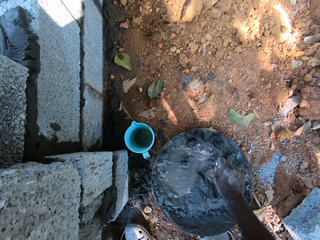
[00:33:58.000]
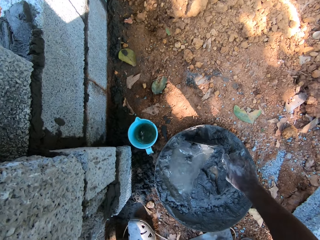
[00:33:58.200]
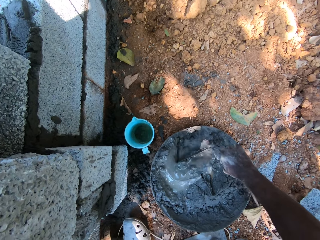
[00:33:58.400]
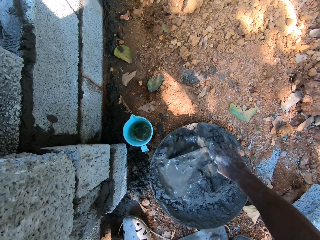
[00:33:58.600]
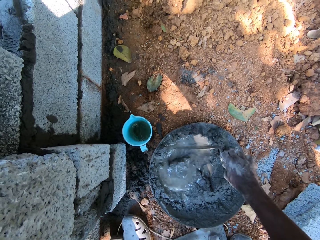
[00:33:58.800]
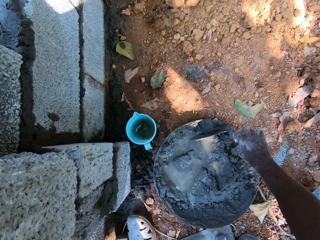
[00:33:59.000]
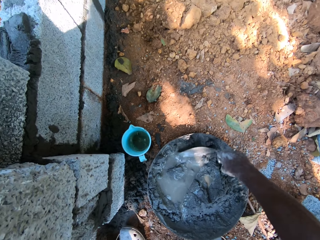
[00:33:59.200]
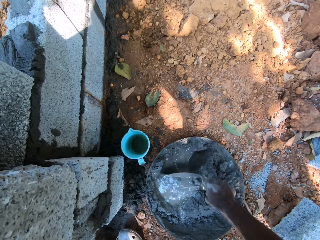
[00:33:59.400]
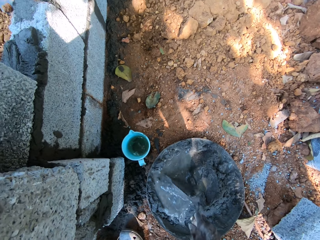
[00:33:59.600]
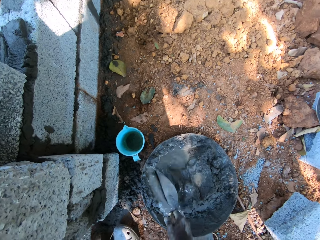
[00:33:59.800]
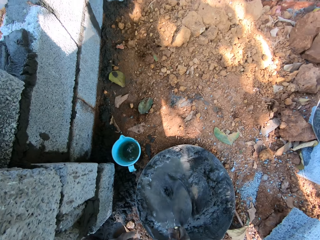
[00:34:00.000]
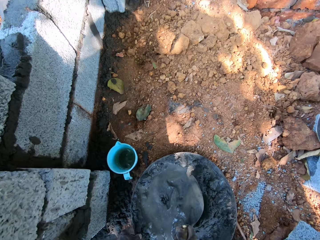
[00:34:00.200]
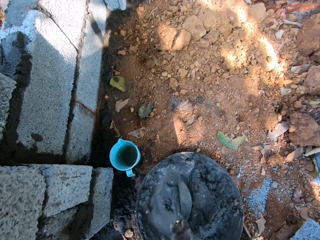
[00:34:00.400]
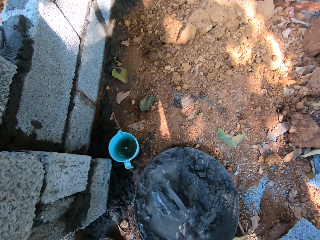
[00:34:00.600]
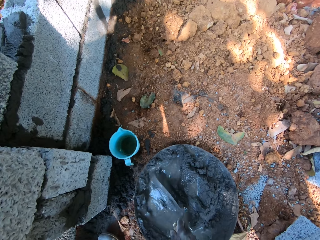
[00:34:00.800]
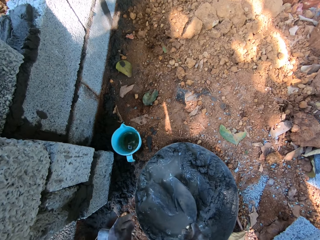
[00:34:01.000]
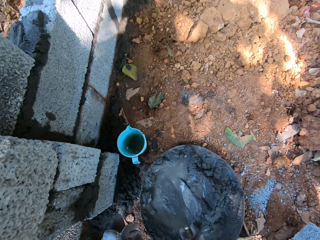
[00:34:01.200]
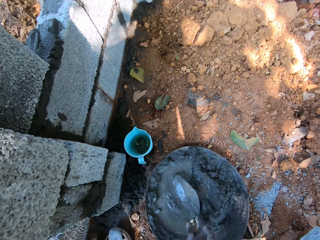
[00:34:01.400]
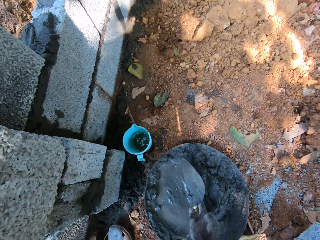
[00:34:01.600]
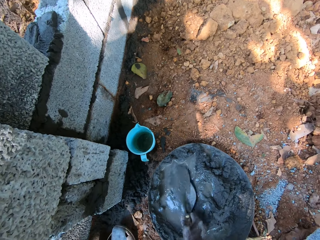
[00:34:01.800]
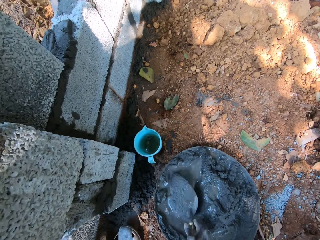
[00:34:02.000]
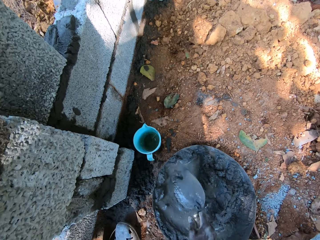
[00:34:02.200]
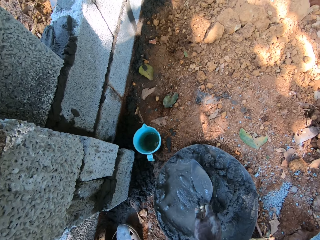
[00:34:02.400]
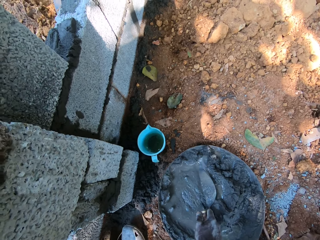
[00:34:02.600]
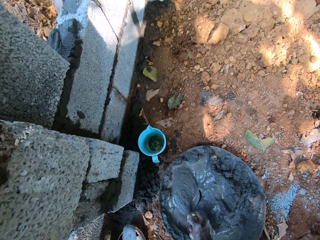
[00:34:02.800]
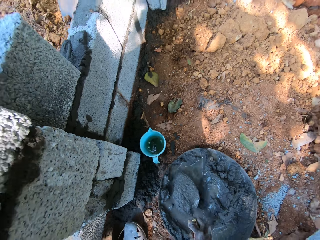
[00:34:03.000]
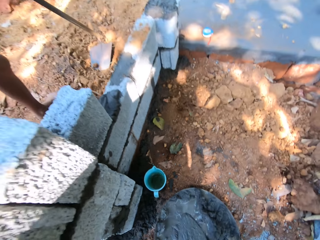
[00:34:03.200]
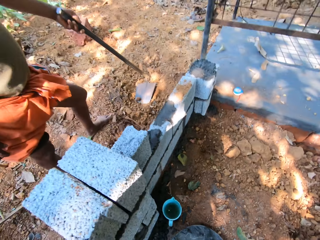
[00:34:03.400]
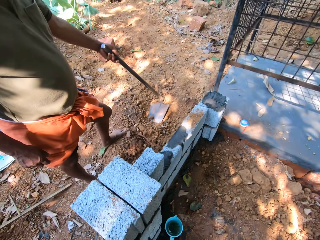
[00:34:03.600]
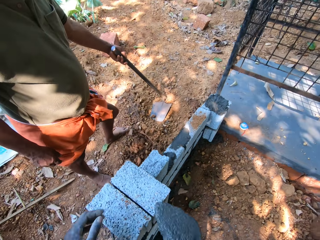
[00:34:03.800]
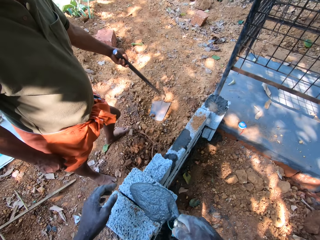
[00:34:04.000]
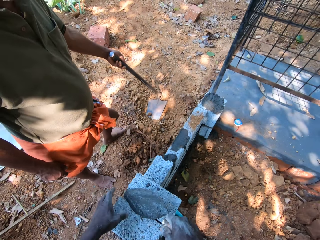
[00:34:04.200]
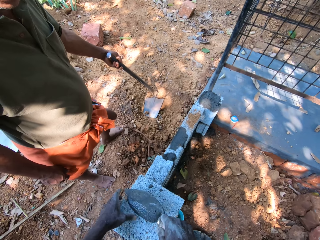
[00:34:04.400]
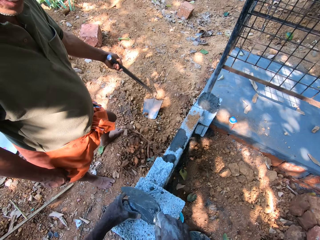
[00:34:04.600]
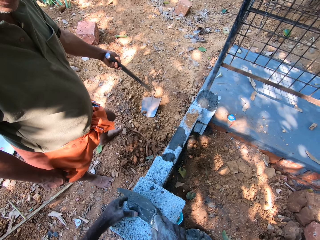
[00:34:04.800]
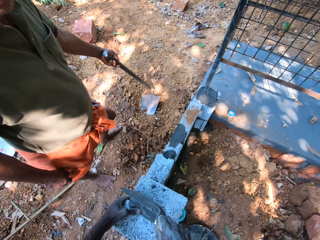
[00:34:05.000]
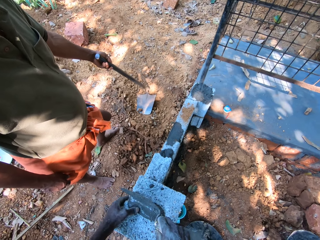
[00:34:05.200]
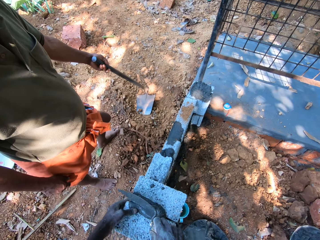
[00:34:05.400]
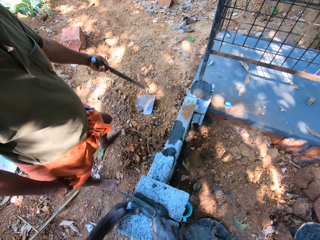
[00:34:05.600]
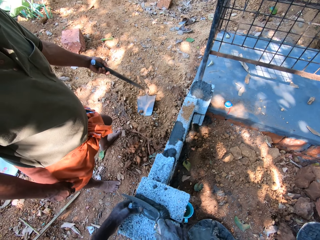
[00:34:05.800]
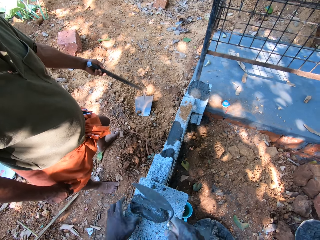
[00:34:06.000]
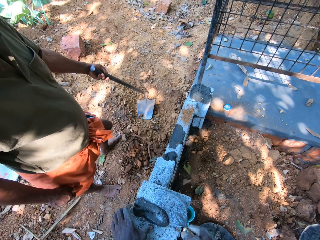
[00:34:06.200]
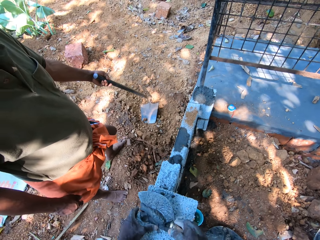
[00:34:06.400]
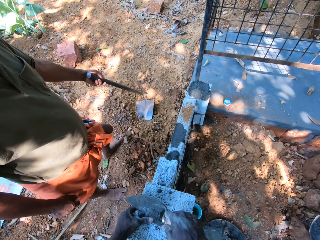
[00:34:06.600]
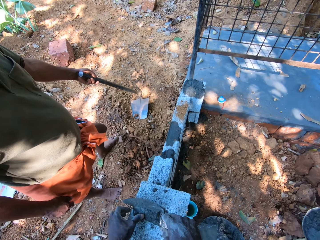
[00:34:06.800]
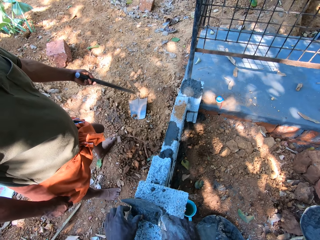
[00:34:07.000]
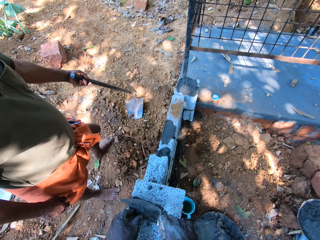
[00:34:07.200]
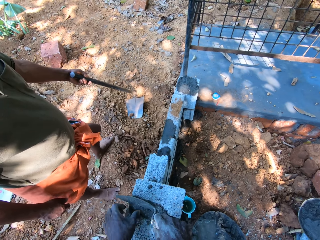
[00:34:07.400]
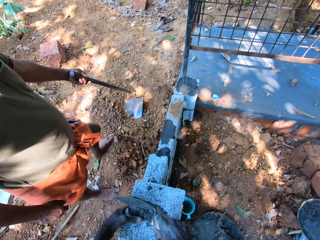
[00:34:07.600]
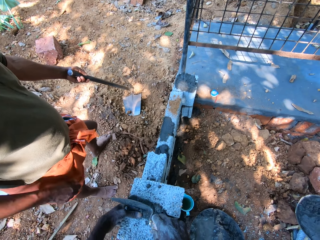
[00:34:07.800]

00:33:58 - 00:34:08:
The camera wearer scoops the mortar in the pan with the trowel in his right hand. He mixes water and concrete with the trowel. He fills a part of the wall with mortar from the trowel in his right hand.

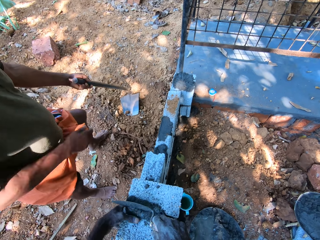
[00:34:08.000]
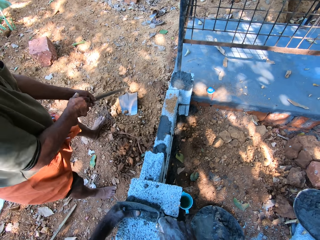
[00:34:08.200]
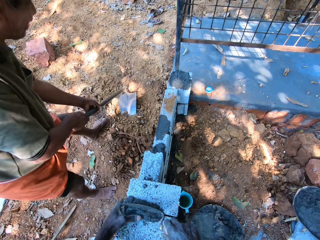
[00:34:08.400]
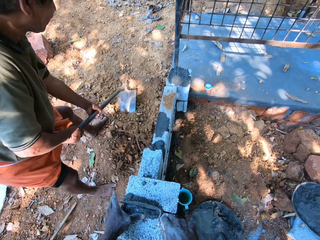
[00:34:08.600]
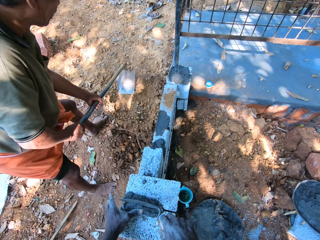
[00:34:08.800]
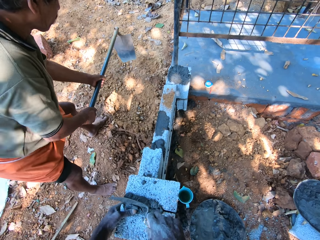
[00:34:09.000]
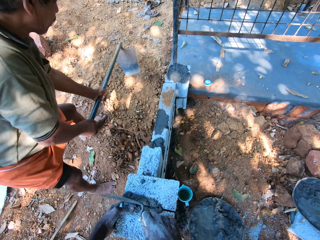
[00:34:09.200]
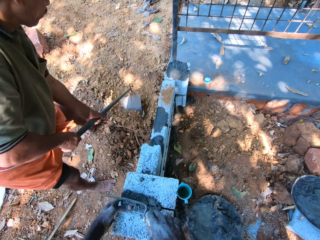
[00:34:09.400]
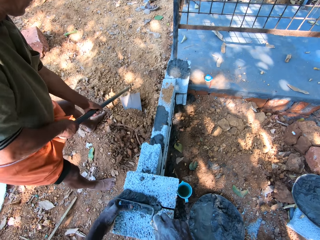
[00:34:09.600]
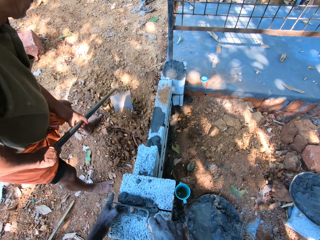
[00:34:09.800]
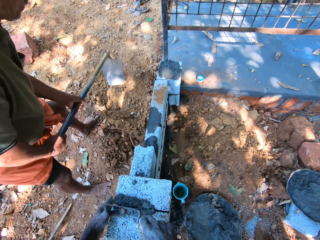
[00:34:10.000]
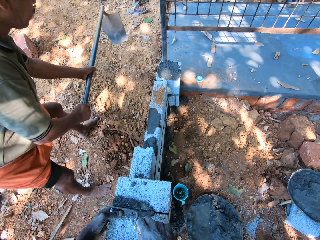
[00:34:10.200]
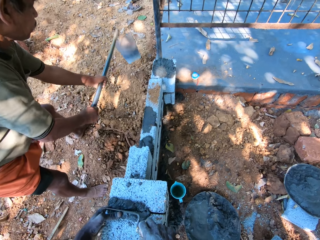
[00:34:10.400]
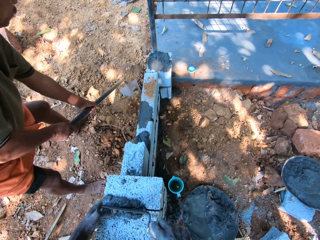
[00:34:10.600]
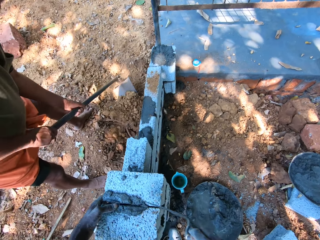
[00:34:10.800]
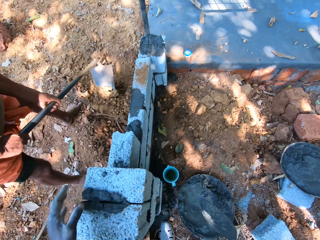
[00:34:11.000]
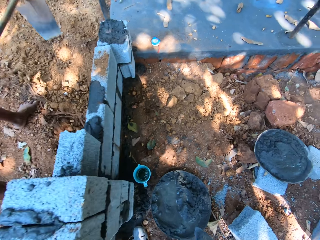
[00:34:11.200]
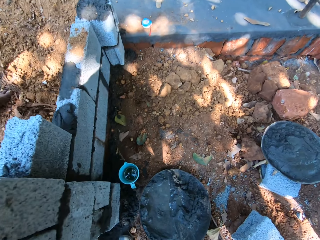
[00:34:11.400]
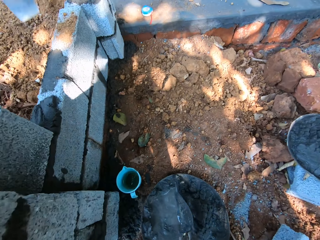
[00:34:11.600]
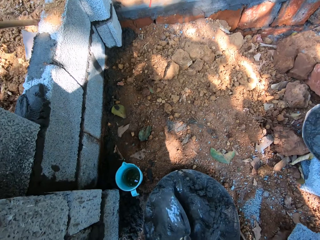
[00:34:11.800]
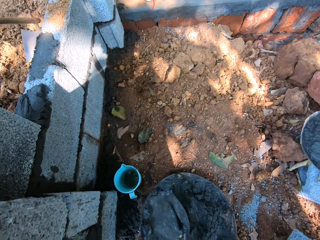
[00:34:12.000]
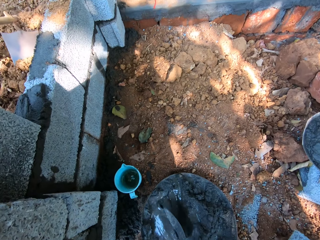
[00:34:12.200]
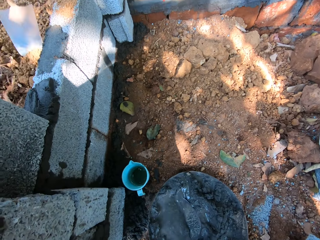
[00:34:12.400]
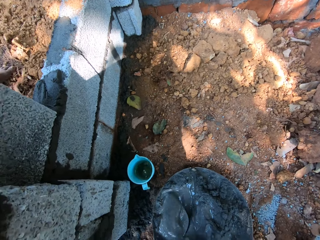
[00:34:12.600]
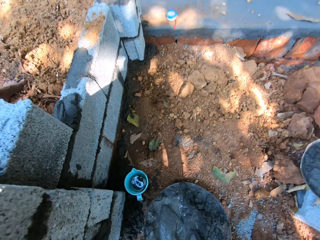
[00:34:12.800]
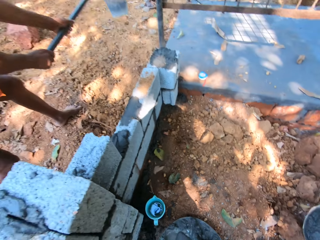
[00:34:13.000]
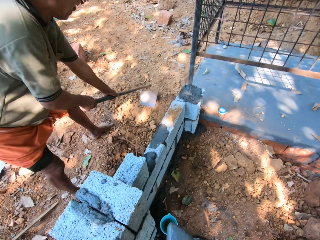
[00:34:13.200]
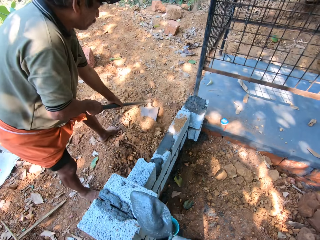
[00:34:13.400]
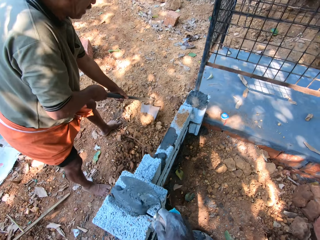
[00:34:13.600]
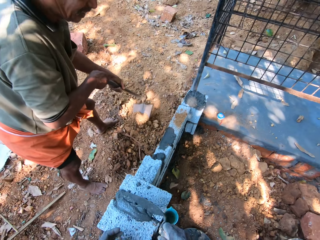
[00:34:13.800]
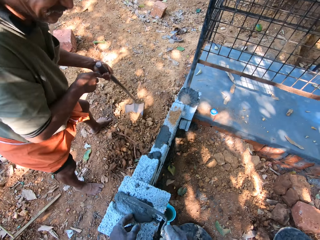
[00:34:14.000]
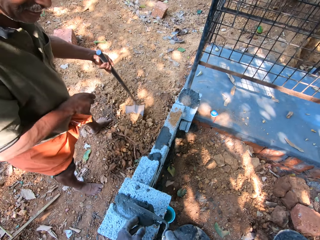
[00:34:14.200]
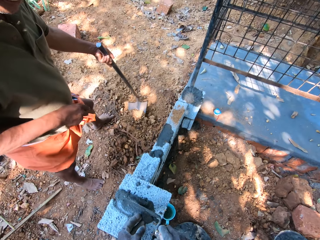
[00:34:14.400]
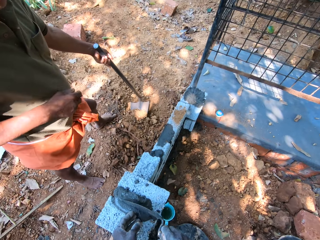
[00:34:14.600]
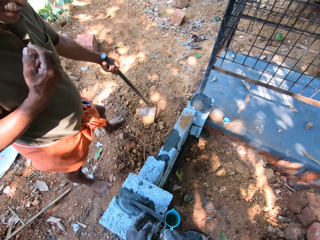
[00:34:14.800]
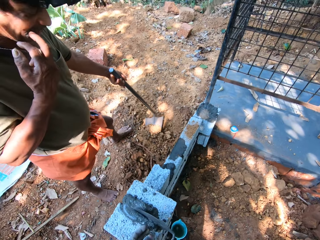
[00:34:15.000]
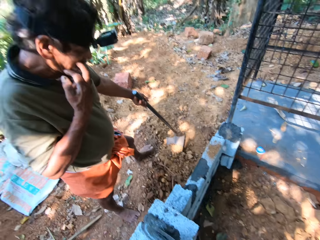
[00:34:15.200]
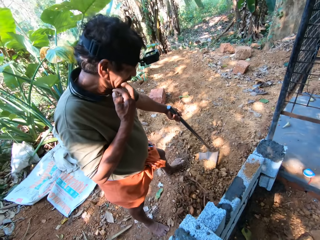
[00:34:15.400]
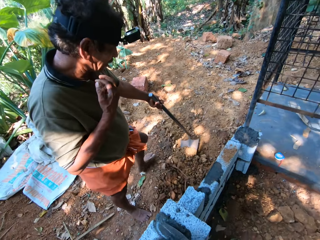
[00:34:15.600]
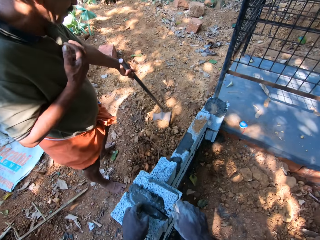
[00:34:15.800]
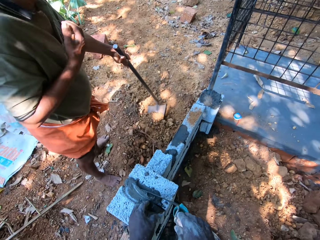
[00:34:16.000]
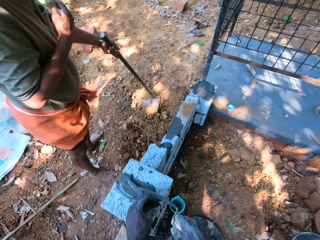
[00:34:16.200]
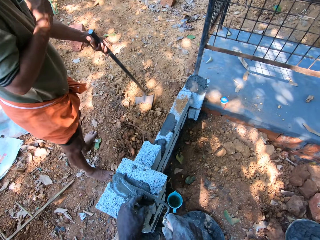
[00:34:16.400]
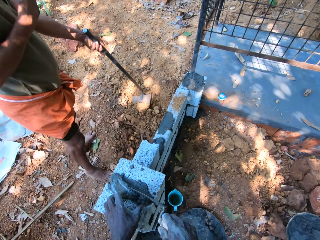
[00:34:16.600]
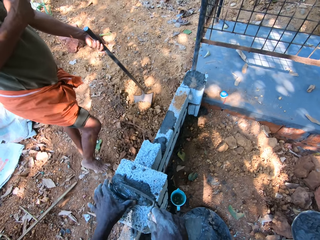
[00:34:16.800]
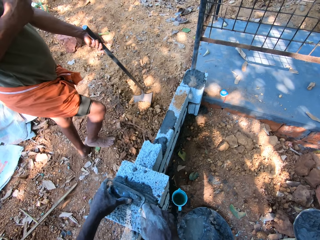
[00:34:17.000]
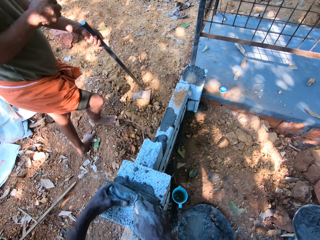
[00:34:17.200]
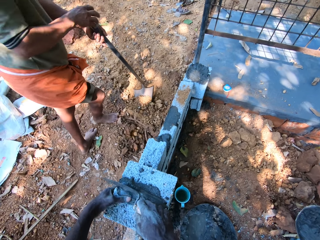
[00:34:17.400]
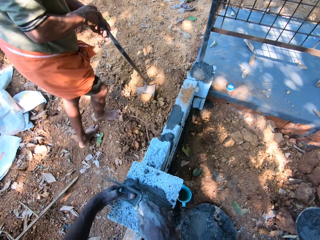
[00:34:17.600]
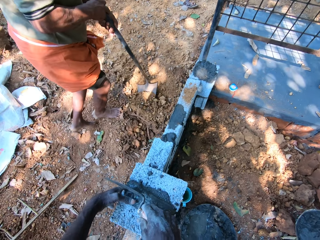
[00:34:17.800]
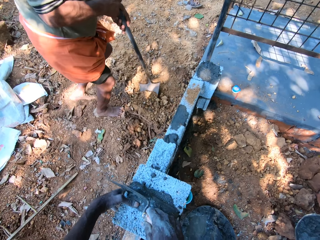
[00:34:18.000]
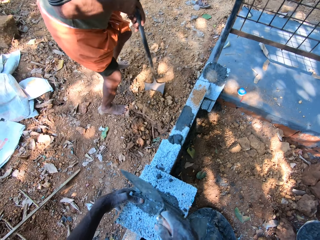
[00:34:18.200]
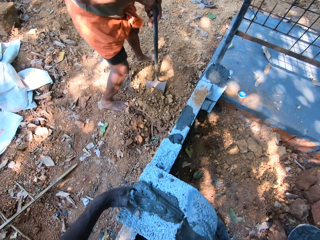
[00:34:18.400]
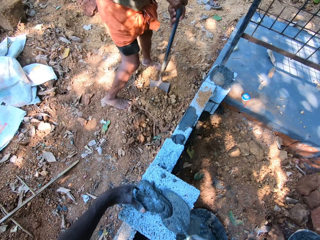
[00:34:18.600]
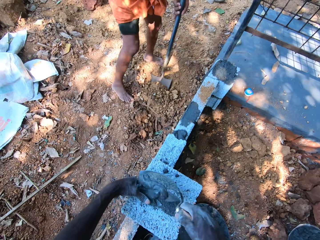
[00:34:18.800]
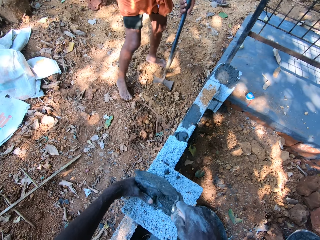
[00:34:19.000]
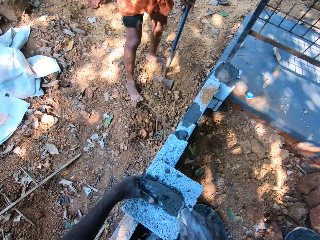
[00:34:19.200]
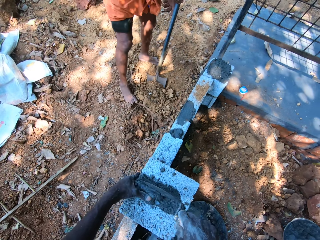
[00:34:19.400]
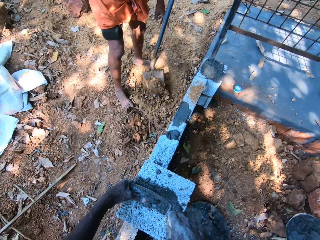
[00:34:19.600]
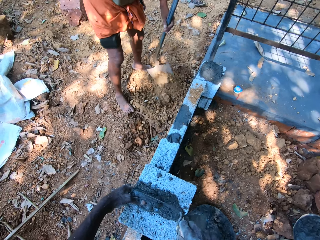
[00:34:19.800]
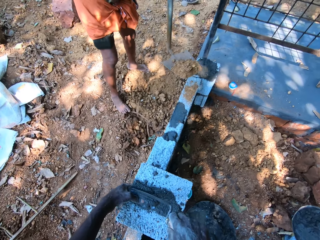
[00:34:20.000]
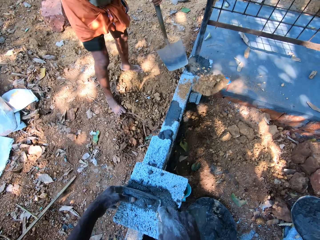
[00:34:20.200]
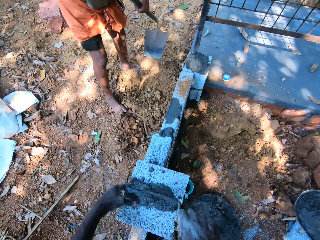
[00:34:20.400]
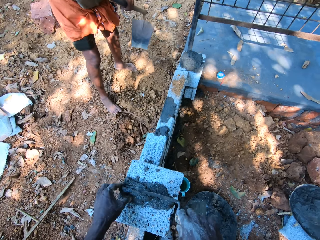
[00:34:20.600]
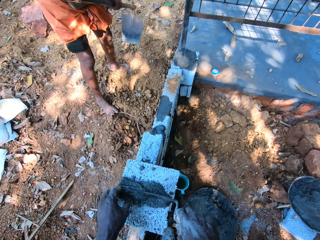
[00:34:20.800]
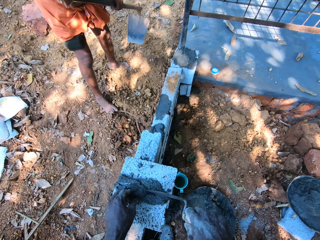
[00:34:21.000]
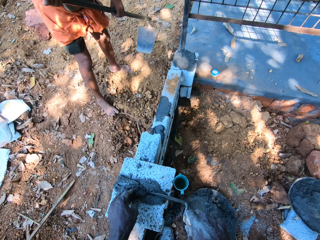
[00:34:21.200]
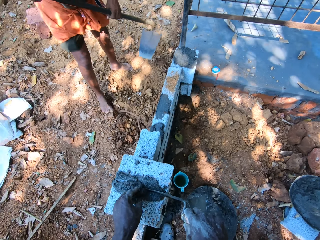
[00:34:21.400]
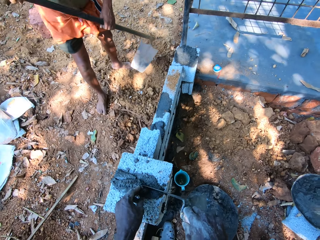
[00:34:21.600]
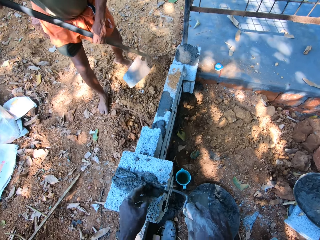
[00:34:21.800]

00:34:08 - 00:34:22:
A man packs sand from outside the wall with the hoe in his hands. The camera wearer spreads concrete on the brick wall. He scoops the mortar in the pan with the trowel in his right hand. He fills the part of the wall with mortar from the trowel in his right hand. The man touches his face with his right hand. The man pours the sand within the wall with the hoe in his hands.
